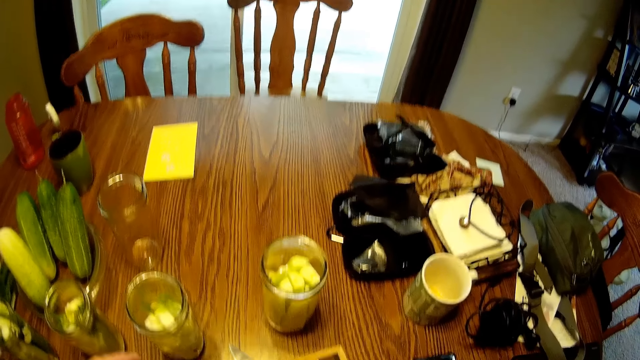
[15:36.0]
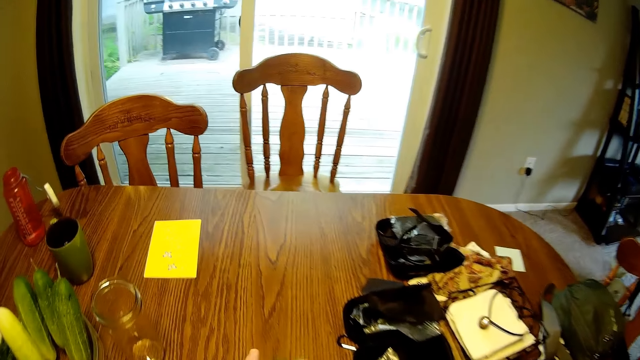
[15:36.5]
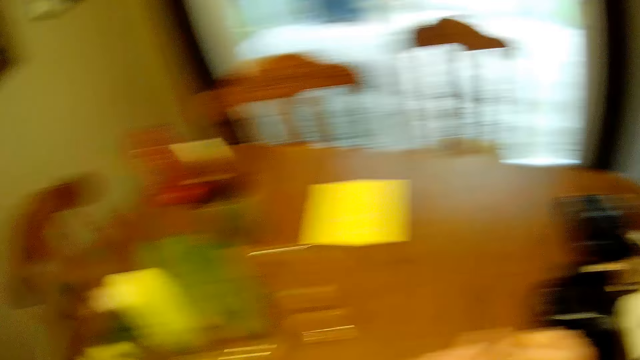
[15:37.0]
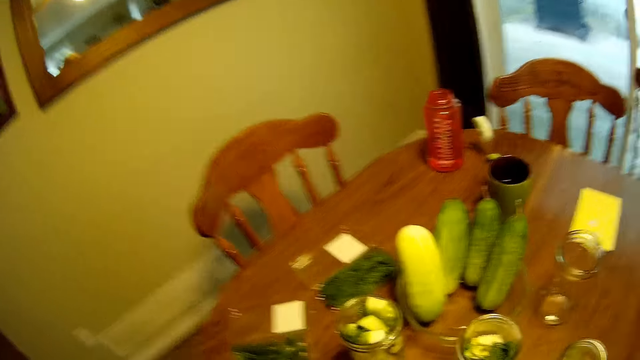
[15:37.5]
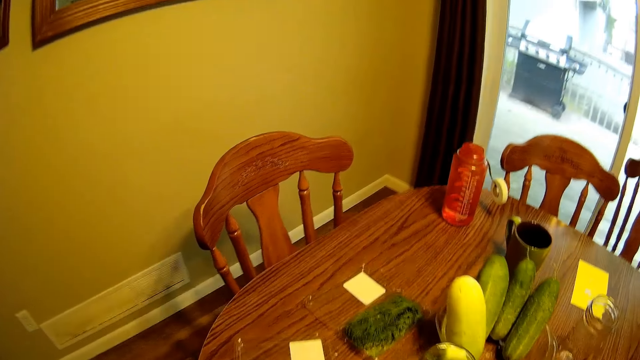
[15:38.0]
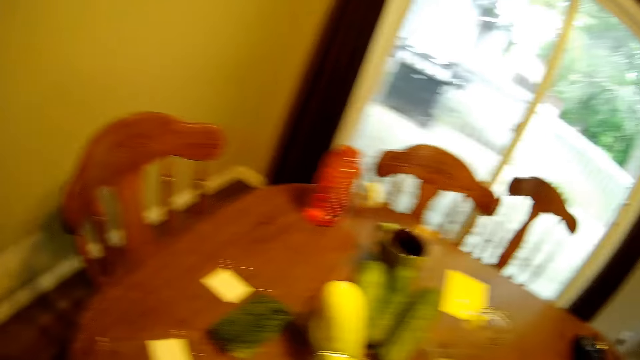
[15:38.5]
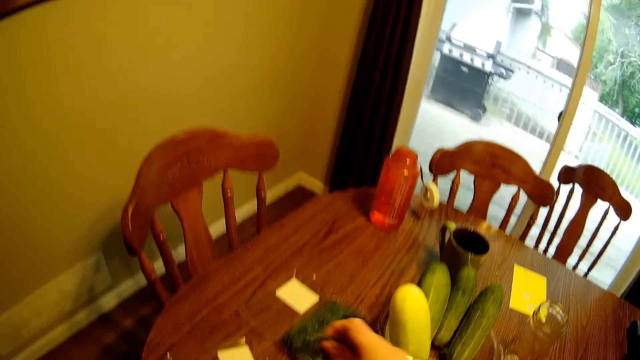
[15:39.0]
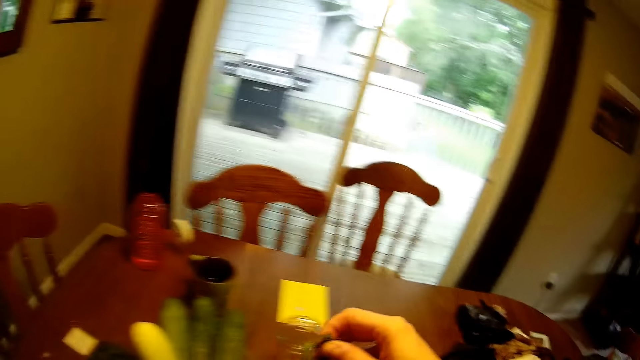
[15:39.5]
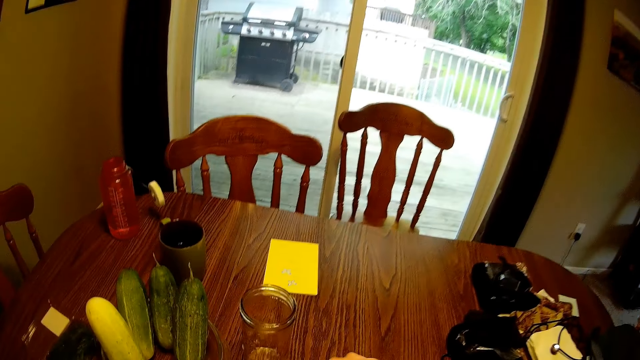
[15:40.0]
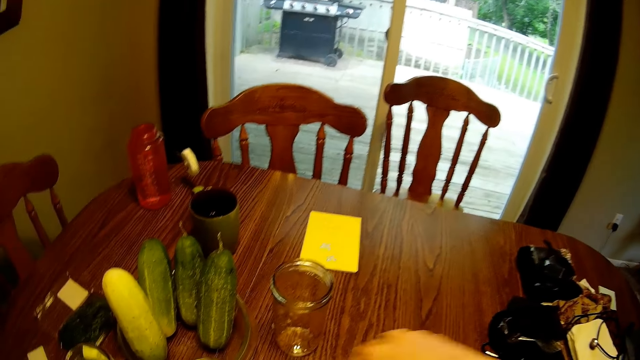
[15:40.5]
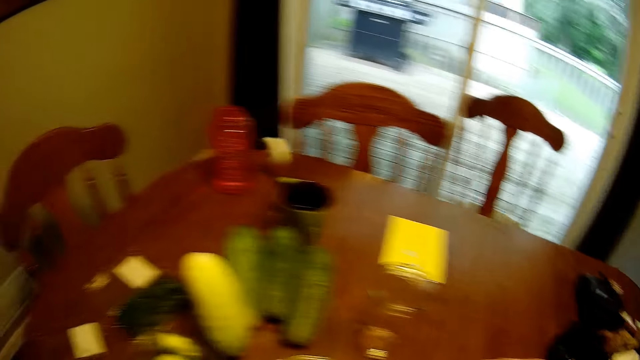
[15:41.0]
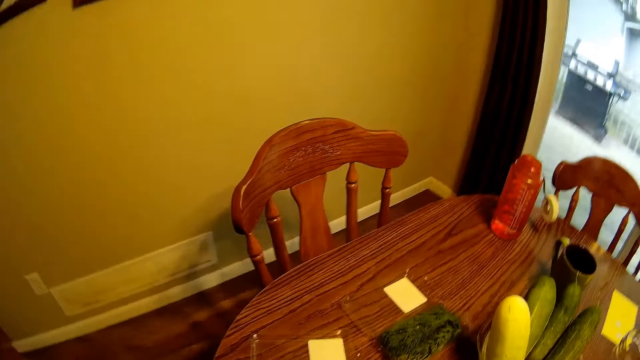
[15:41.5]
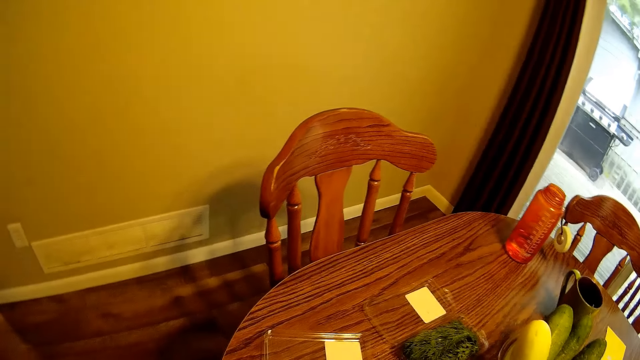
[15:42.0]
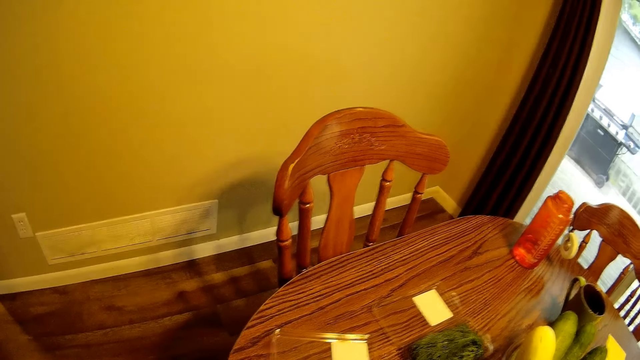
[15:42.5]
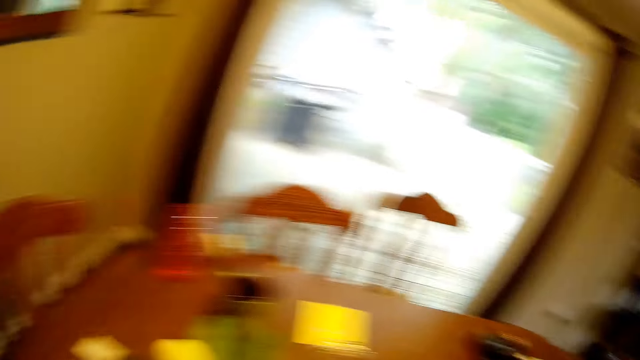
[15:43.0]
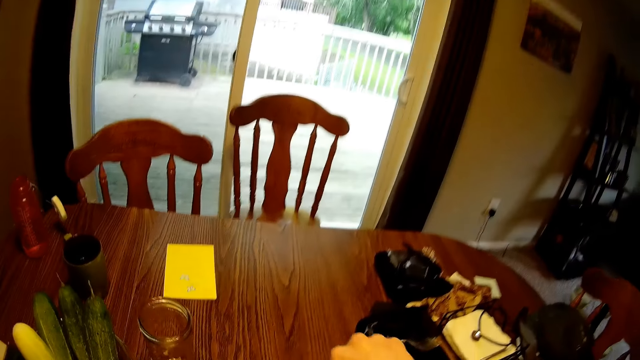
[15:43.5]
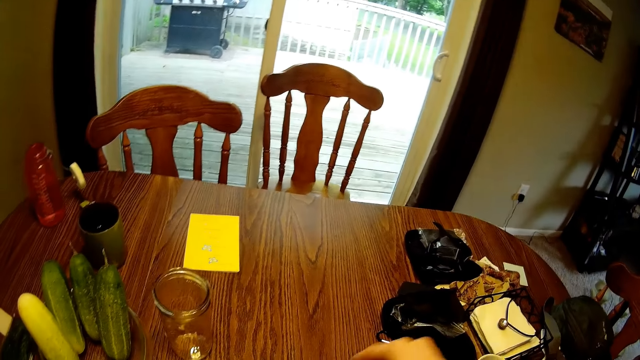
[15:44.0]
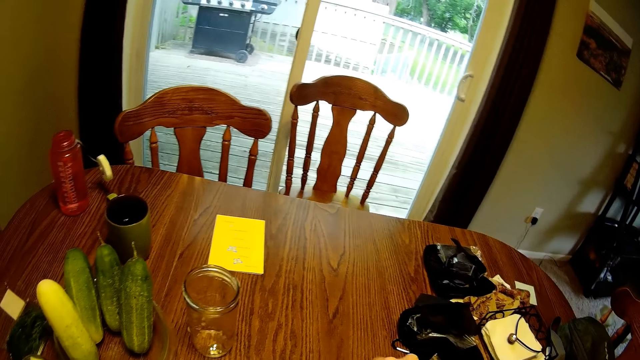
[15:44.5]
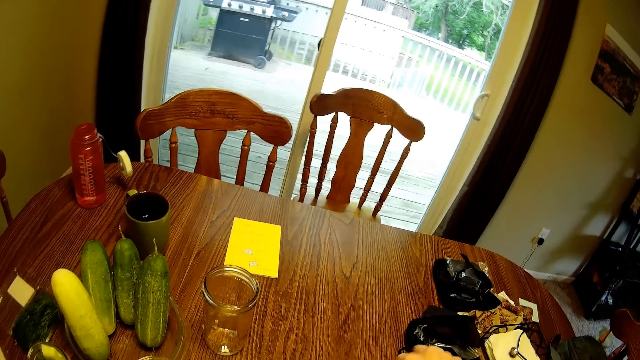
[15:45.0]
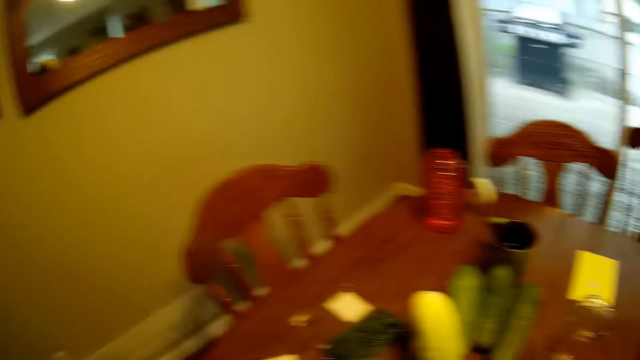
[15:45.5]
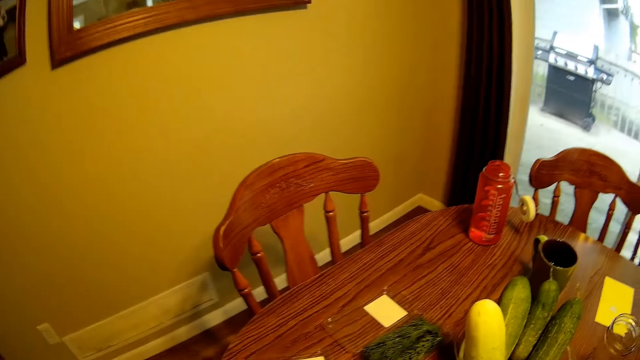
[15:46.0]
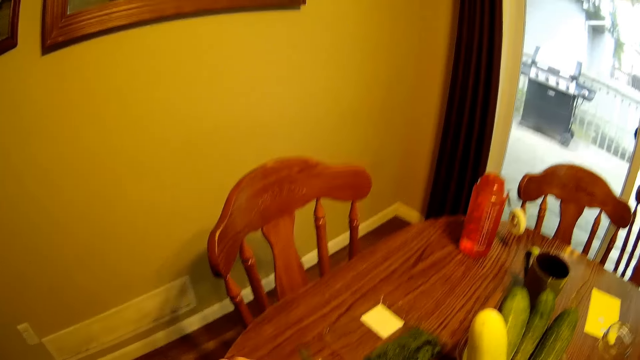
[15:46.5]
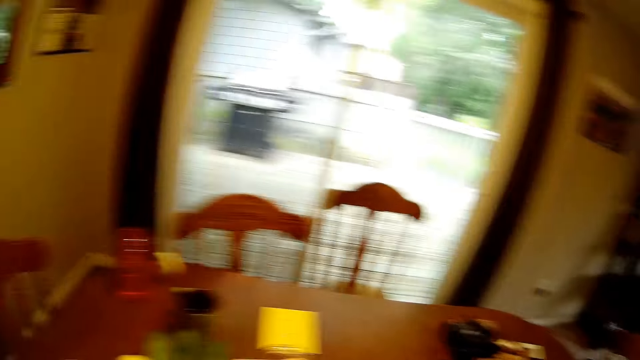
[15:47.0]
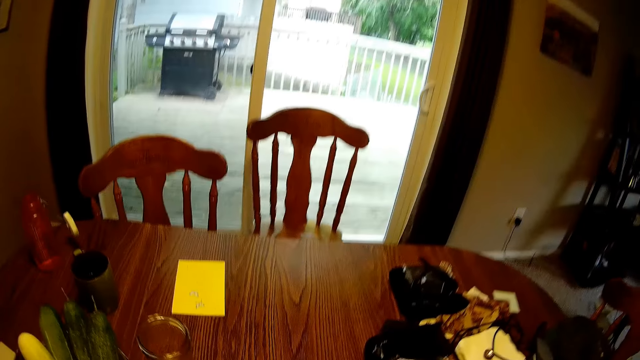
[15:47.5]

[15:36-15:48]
The camera wearer looks around the room. They pick a rosemary leaf from a disposable pack and drop the rosemary leaf in the glass jar. They pick a rosemary leaf from the disposable pack and drop the rosemary leaf in the glass jar.

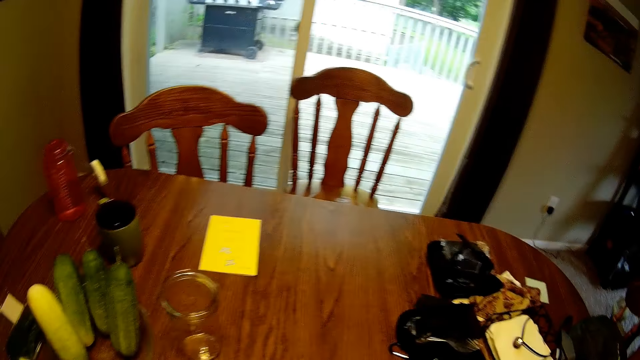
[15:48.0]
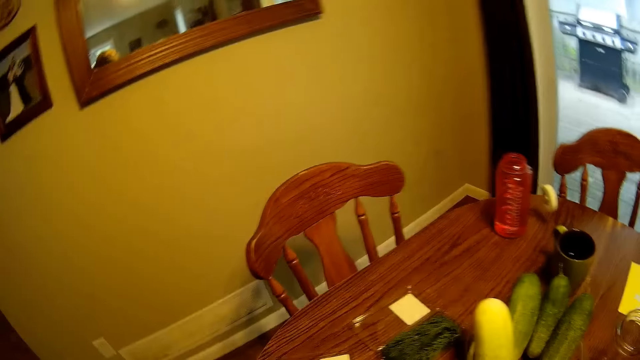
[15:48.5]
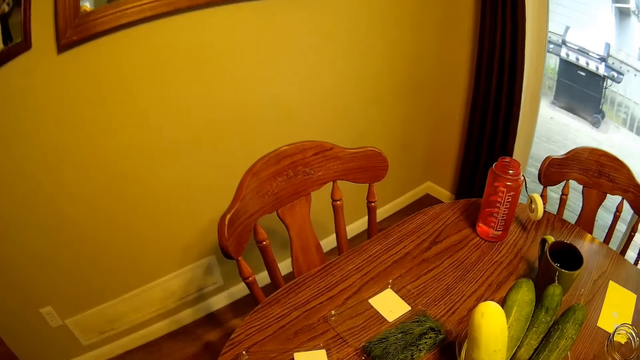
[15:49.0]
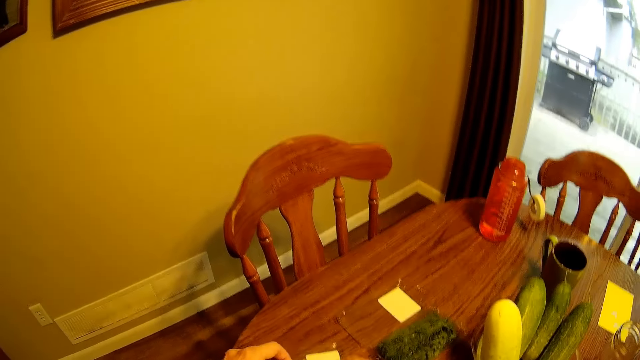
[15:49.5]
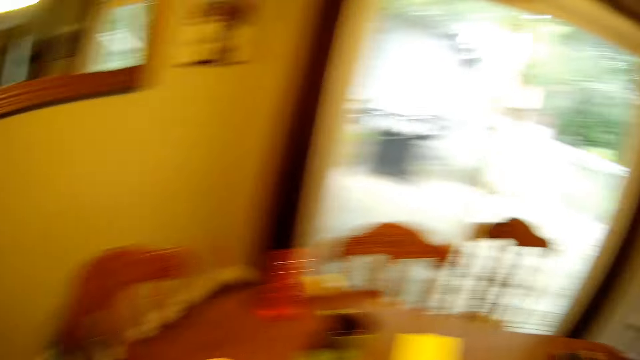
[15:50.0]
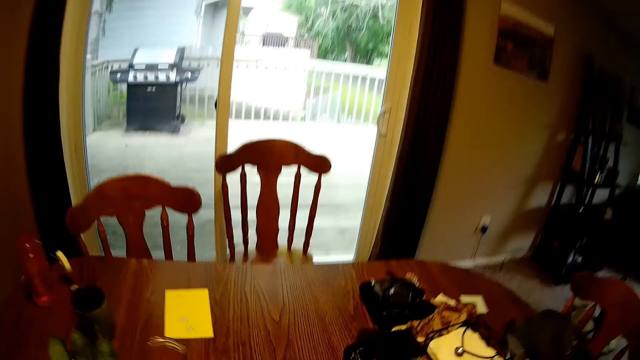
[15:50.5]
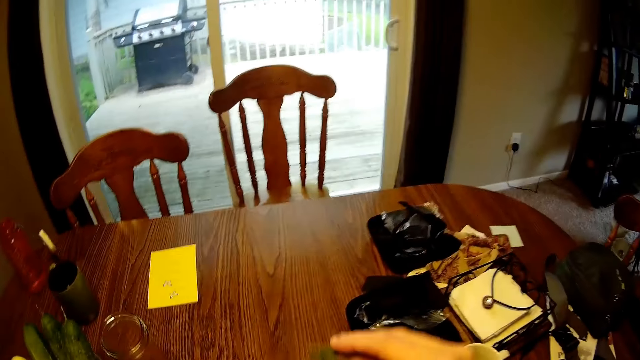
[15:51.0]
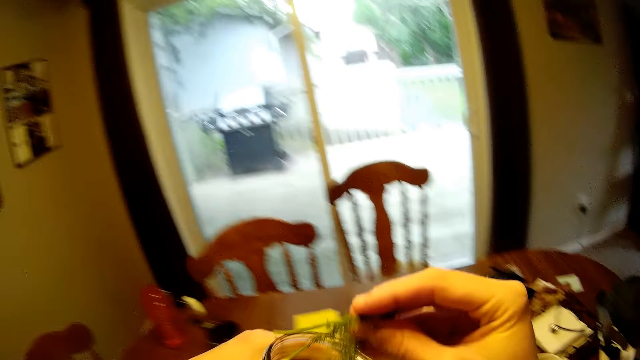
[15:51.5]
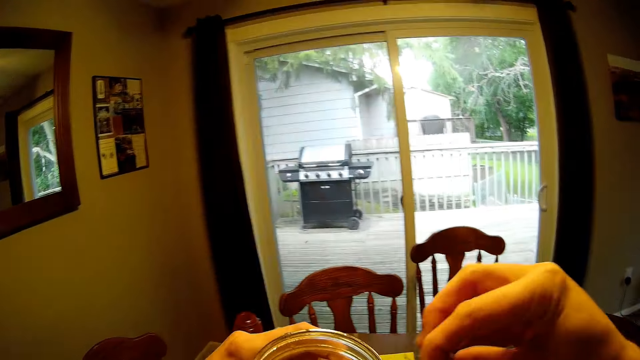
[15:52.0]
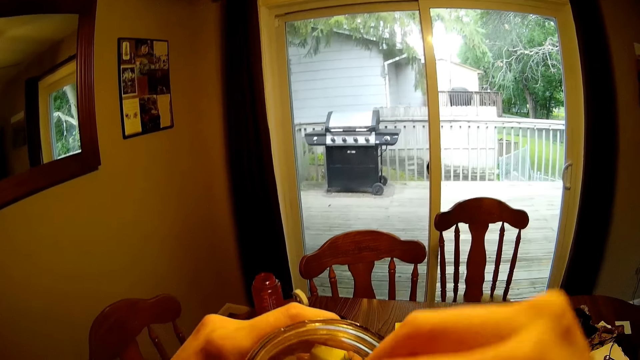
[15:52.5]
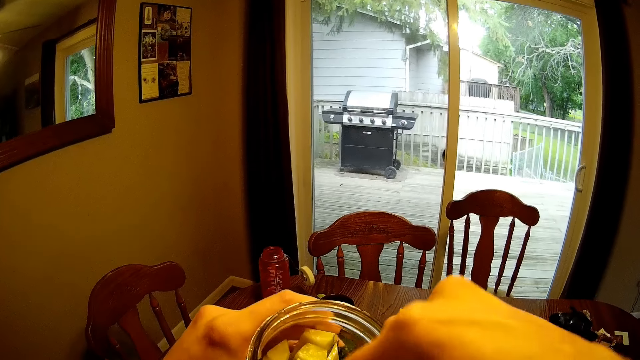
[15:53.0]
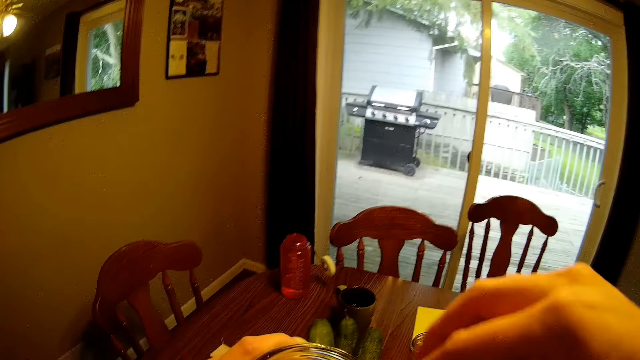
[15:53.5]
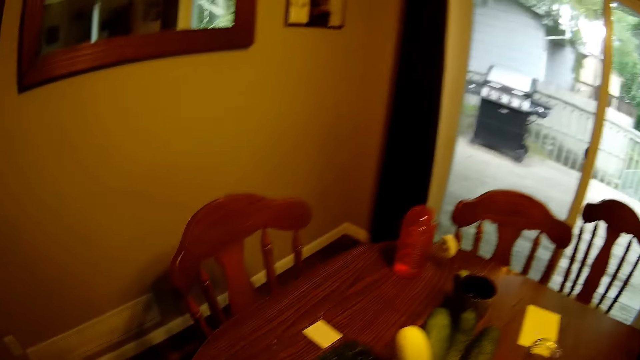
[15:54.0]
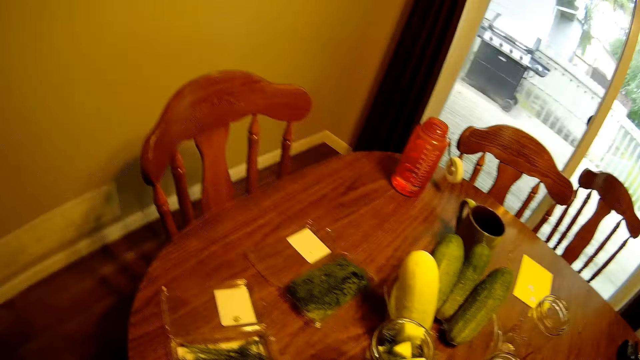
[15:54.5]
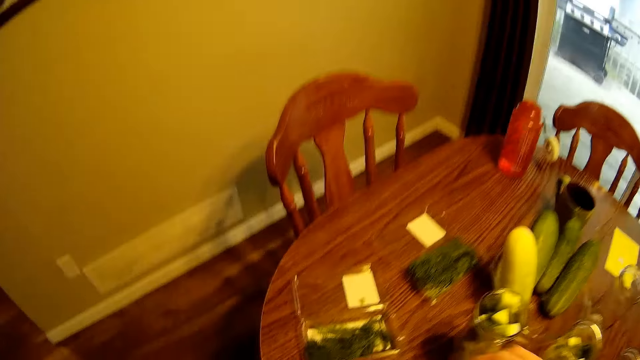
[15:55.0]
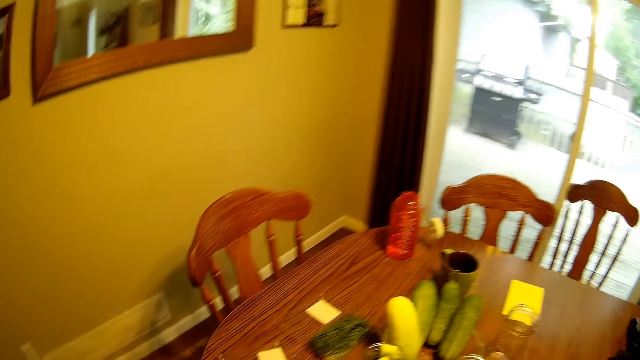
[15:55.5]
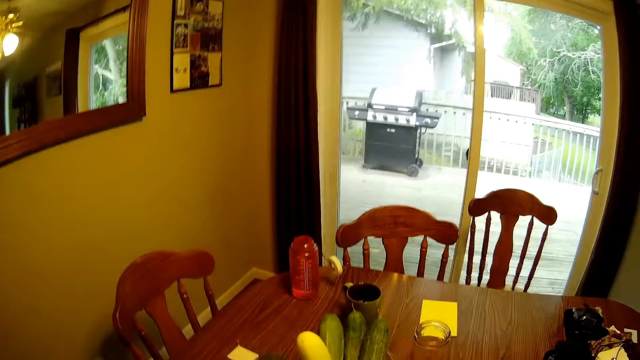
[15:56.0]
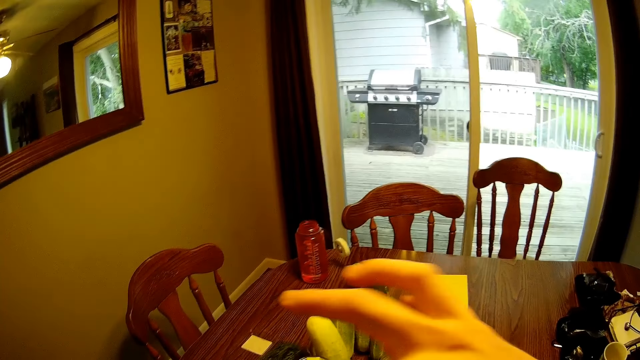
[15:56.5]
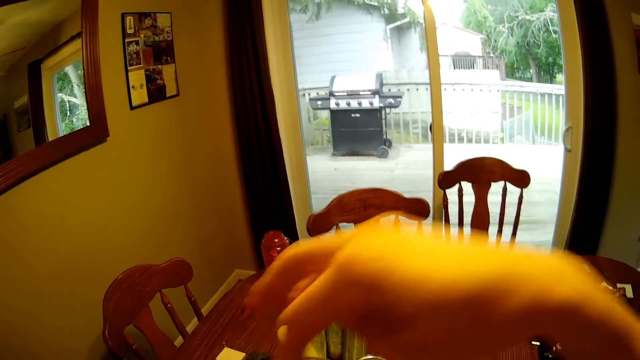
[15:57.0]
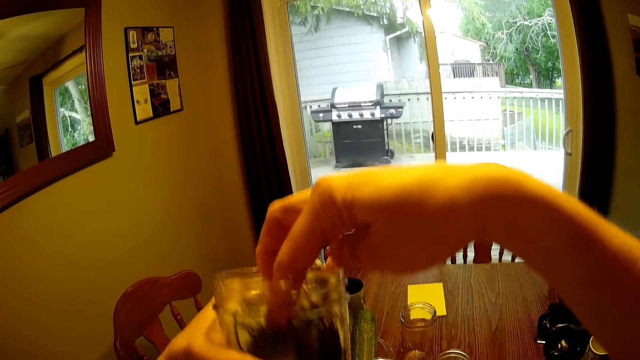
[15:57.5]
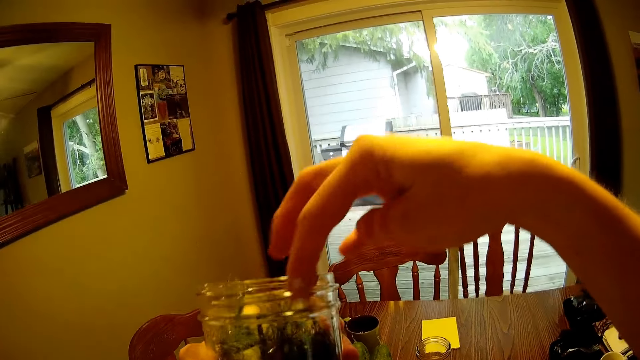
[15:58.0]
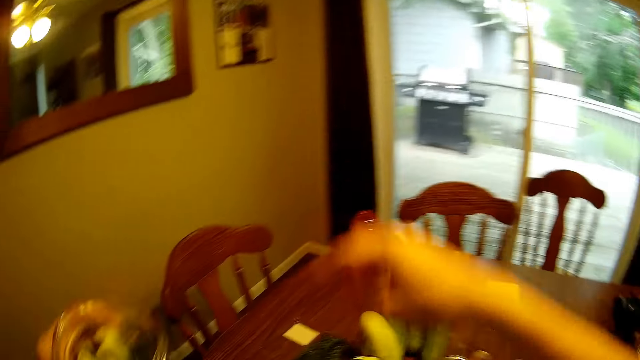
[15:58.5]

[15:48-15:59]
The camera wearer dips the rosemary leaf into the glass jar. They hold rosemary leaves. They put the rosemary in the glass jar. They press the fruits into the glass jar.
